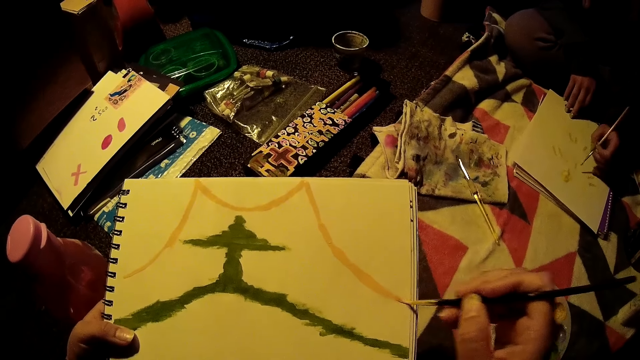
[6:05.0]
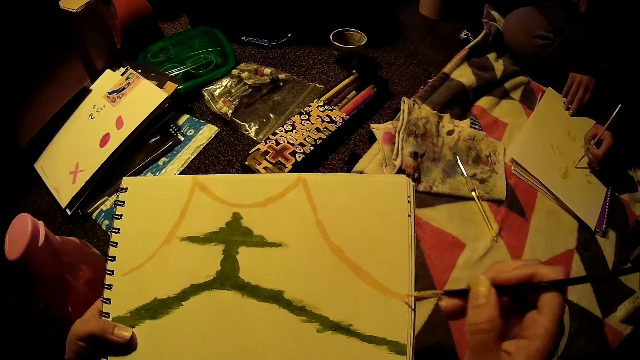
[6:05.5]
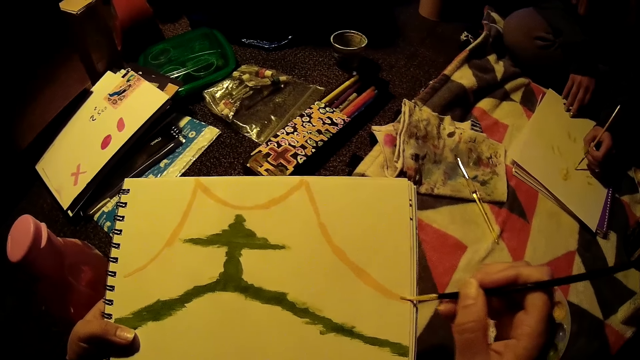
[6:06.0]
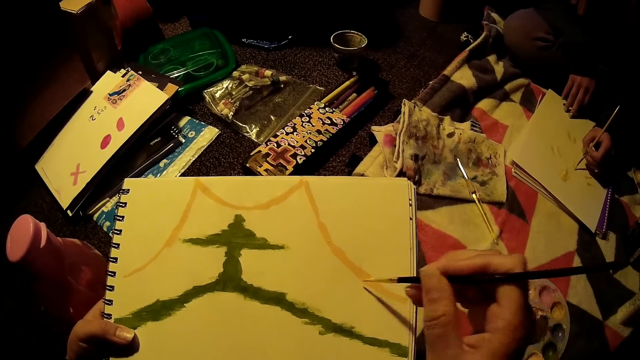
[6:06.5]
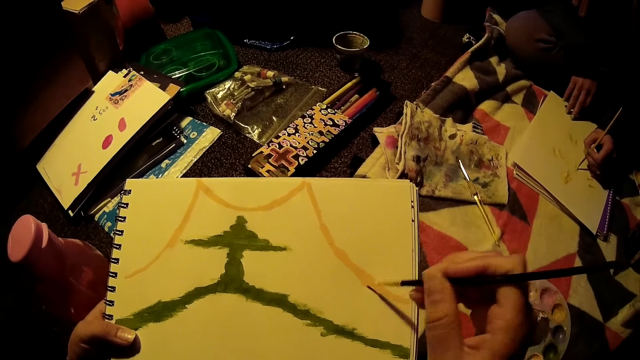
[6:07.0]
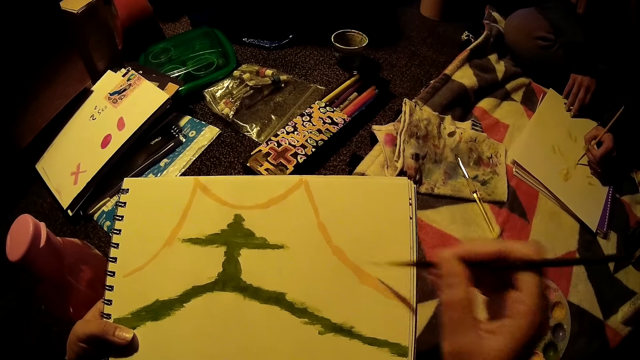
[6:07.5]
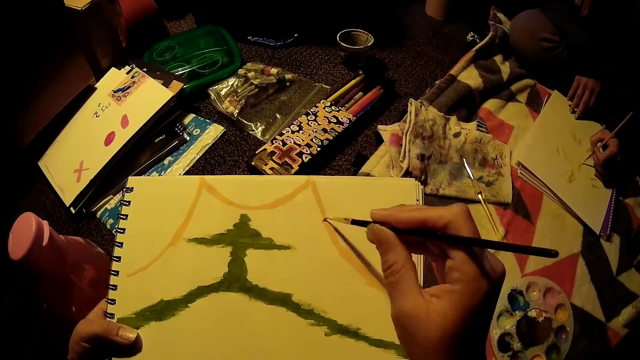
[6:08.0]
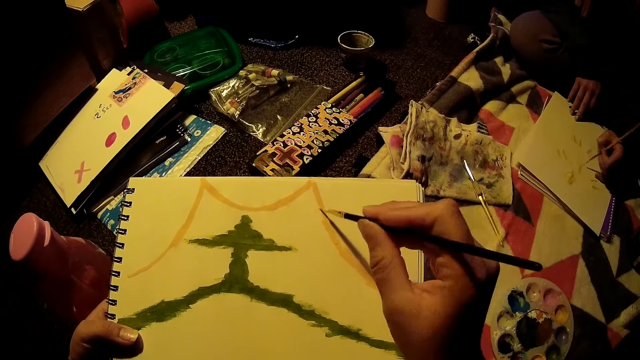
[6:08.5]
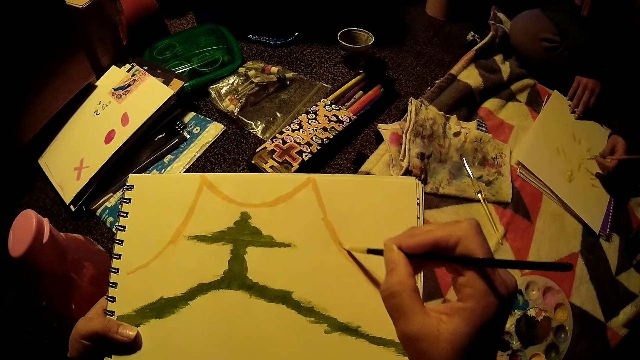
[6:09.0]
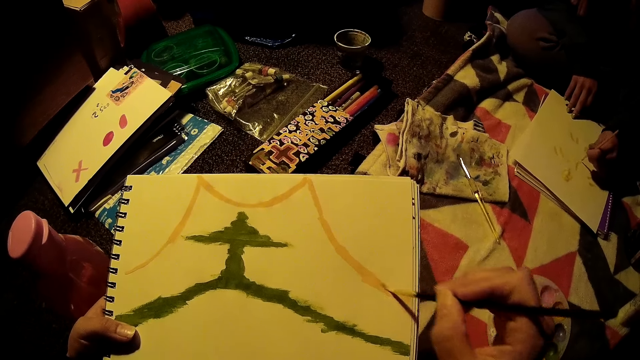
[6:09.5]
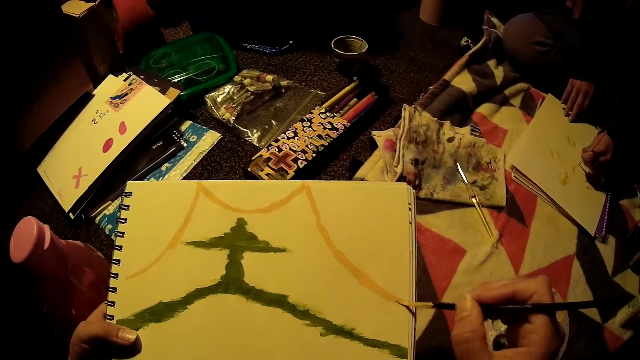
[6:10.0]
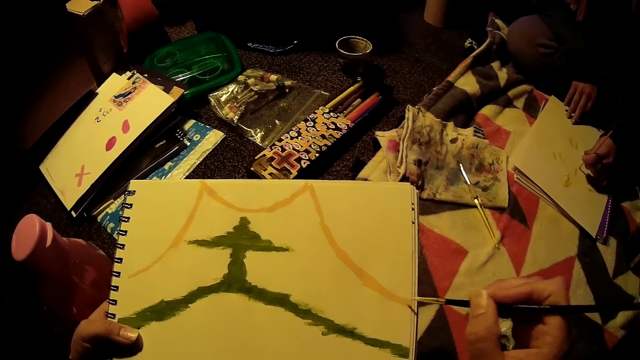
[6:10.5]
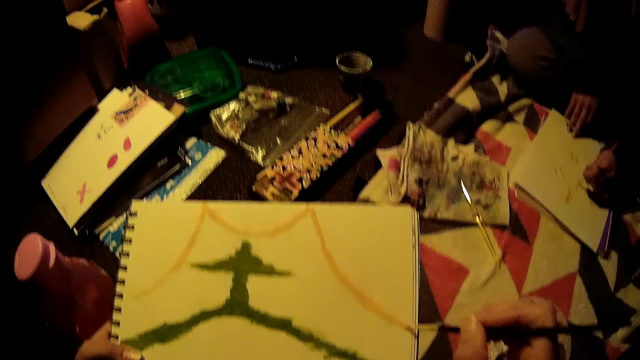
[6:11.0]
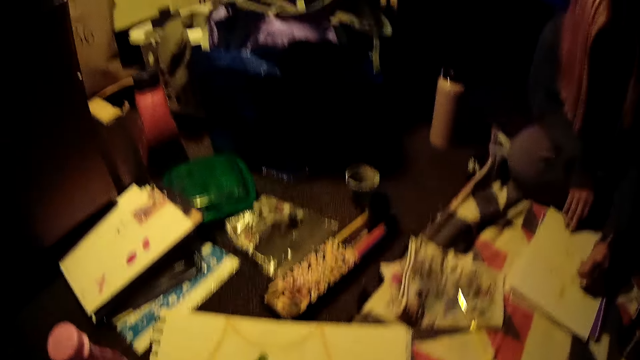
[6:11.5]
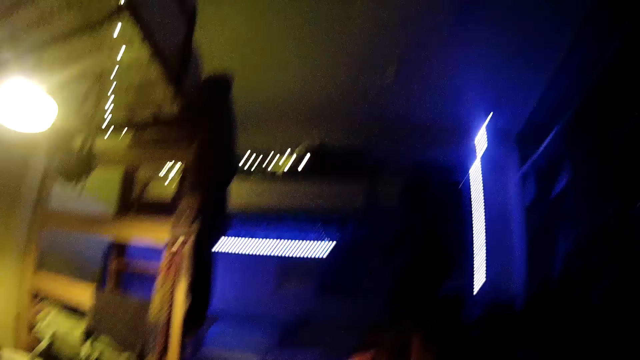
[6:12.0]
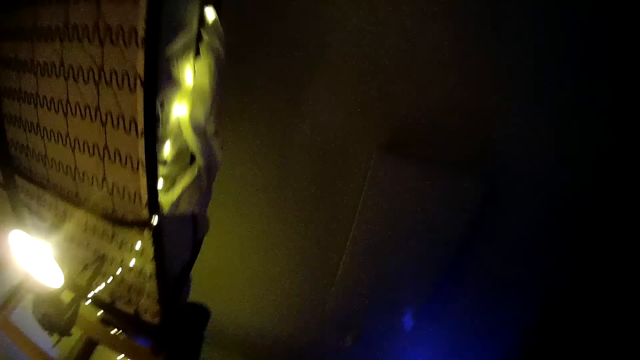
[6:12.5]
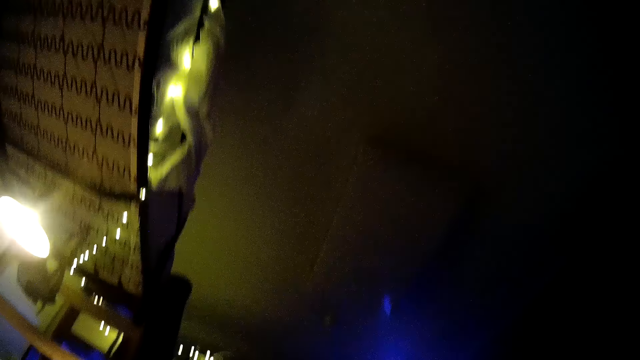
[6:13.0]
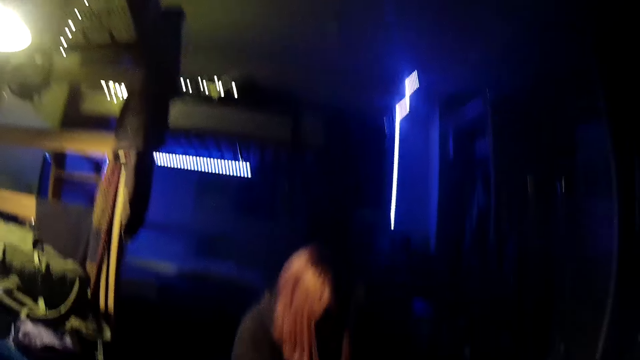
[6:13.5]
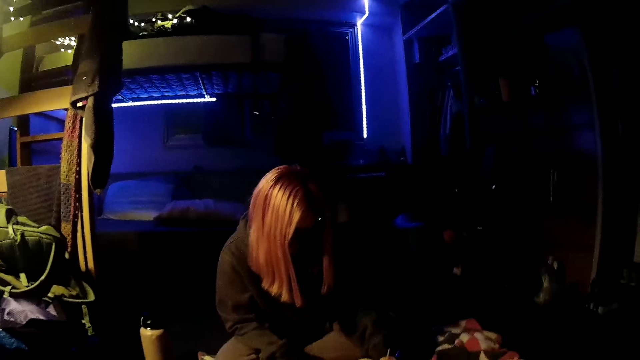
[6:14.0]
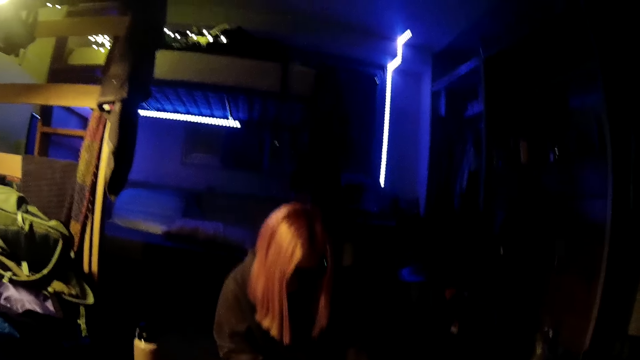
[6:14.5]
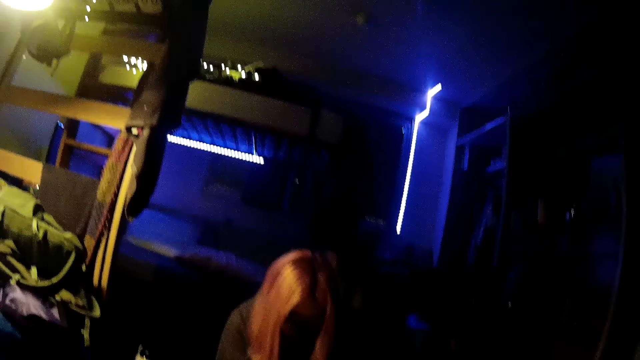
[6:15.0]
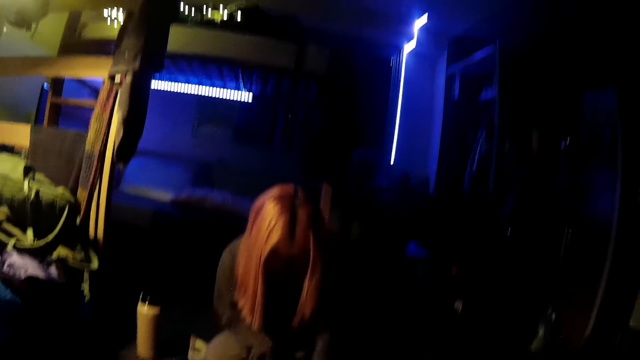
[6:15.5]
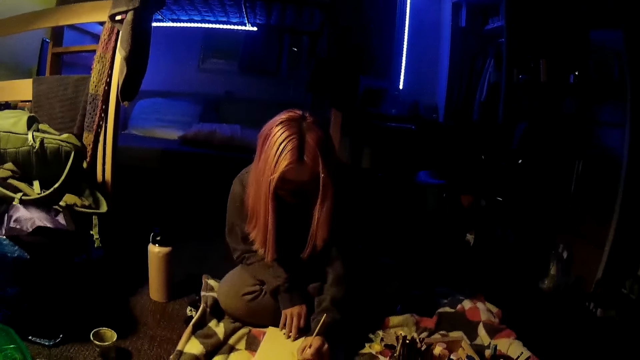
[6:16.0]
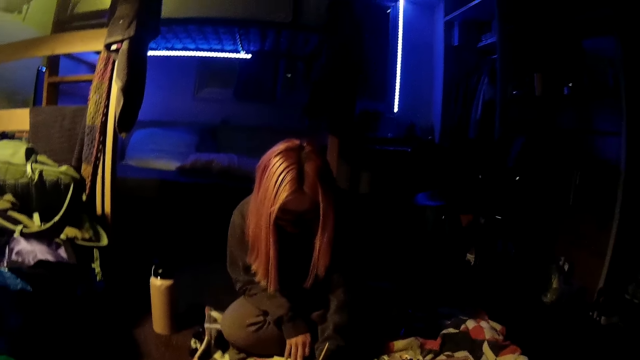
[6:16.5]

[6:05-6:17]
A woman paints on the white sheet with the painting brush in her left hand. The camera wearer interacts with the woman.

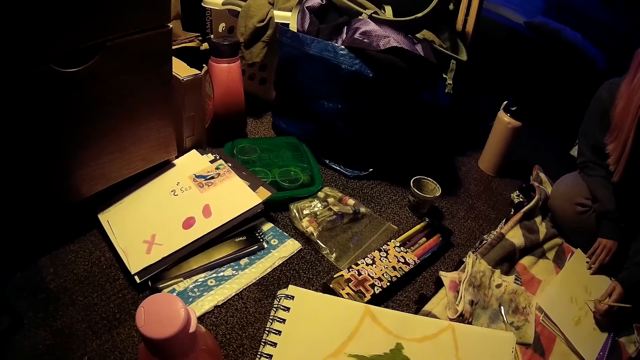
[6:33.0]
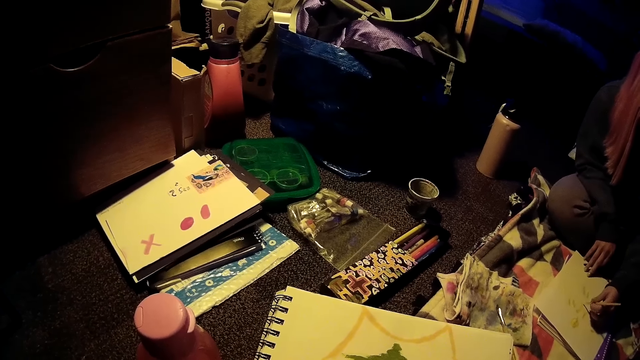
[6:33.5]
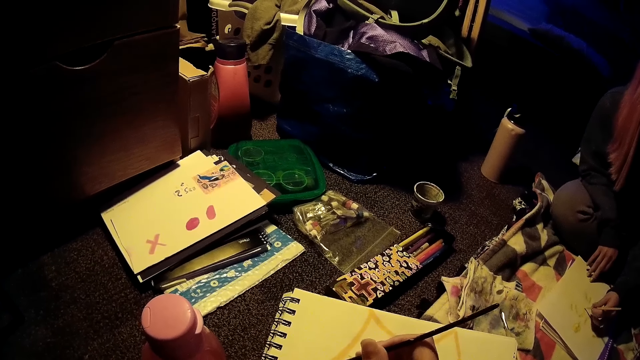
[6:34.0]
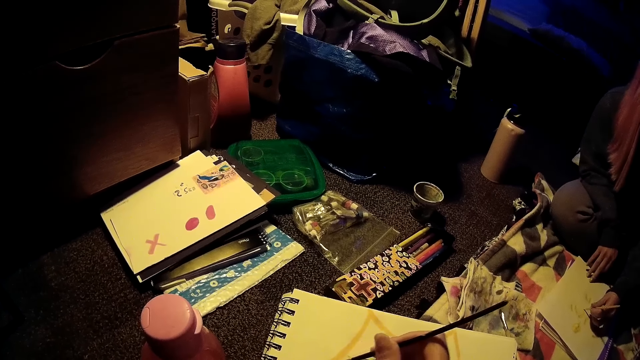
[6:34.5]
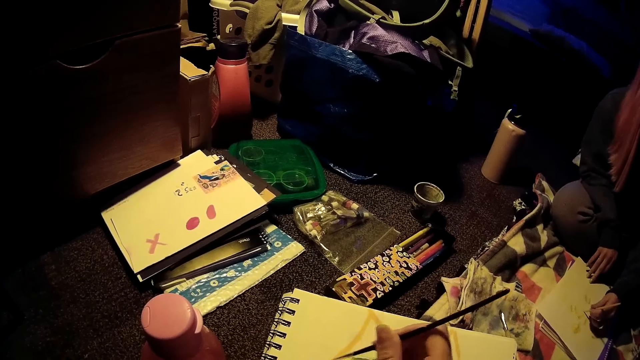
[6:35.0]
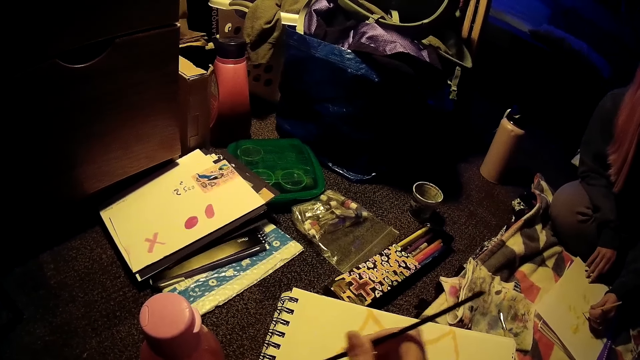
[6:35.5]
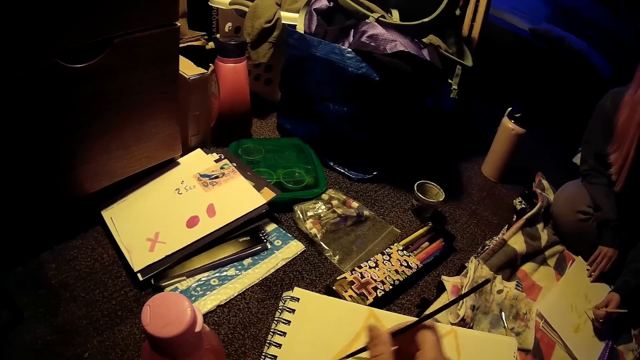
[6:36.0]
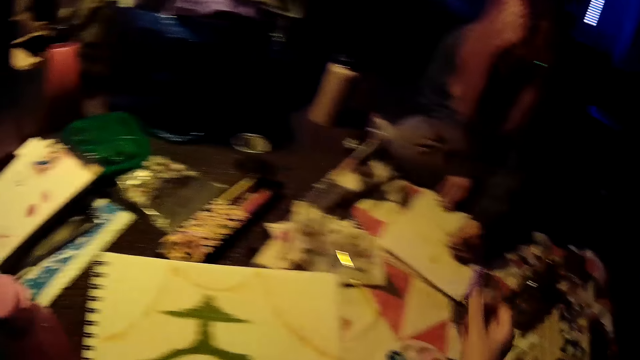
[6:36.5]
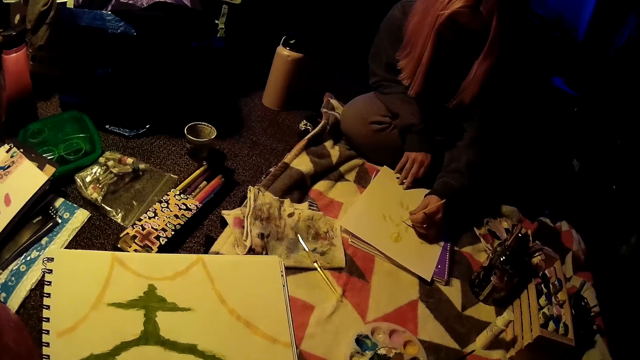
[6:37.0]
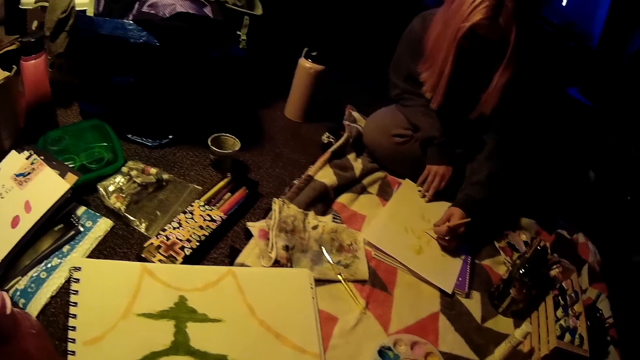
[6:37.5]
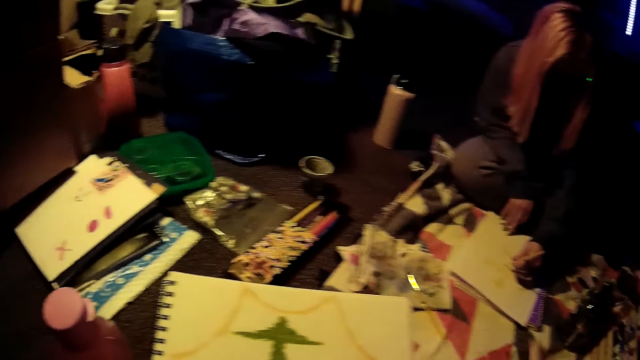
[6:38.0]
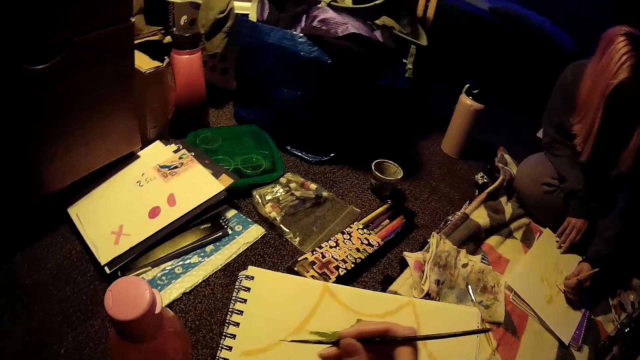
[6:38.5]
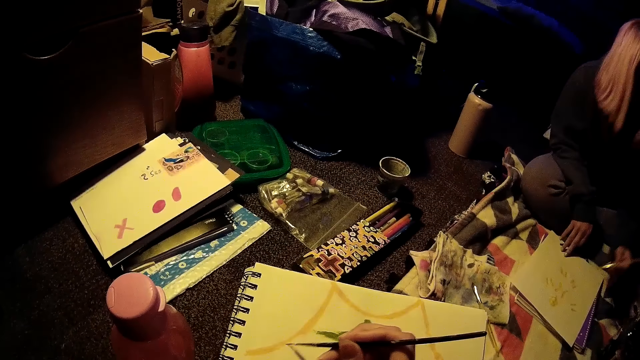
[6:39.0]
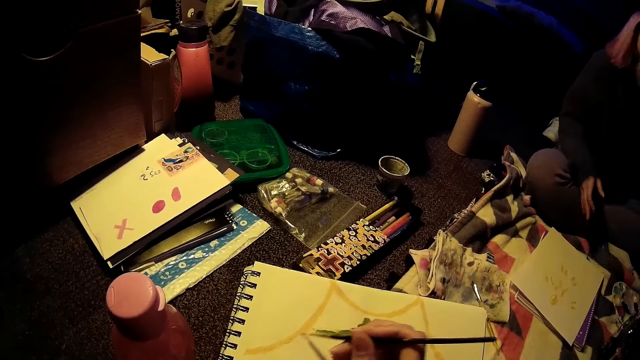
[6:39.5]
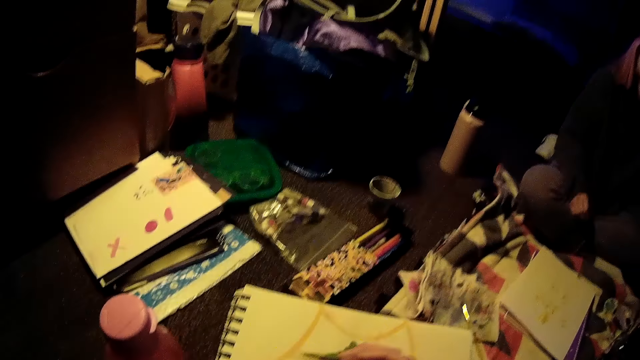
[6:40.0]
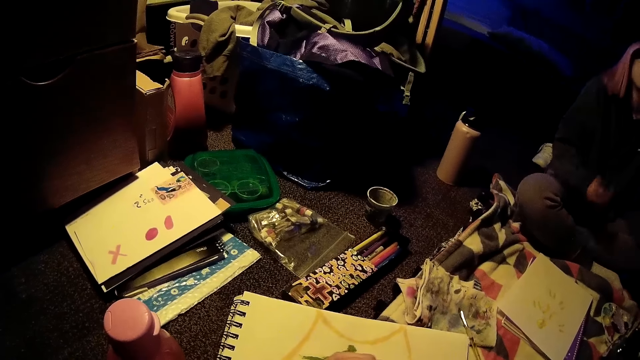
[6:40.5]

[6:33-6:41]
The camera wearer paints on the paper. He removes the painting brush in his right hand from the white sheet. He paints on the white sheet with the painting brush in his right hand. A woman removes the painting brush in her left hand from the white sheet.
